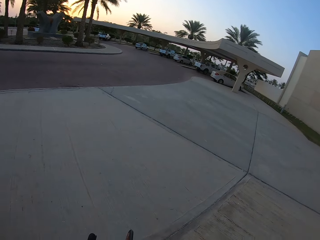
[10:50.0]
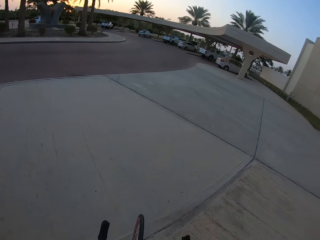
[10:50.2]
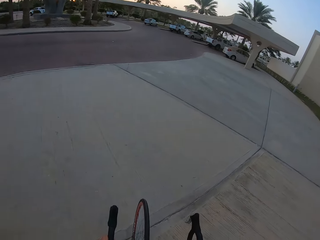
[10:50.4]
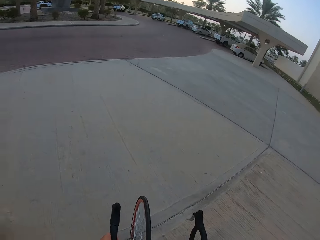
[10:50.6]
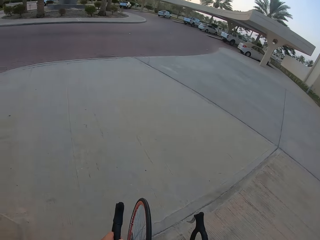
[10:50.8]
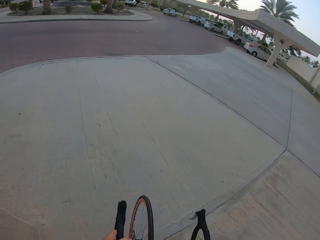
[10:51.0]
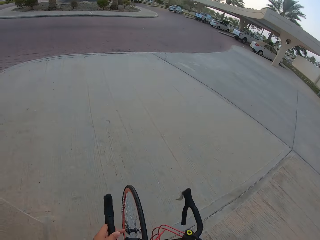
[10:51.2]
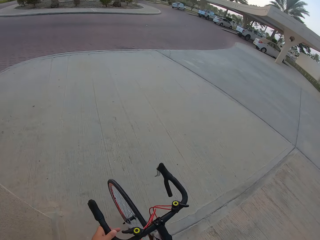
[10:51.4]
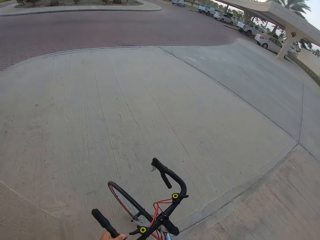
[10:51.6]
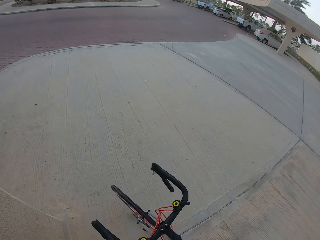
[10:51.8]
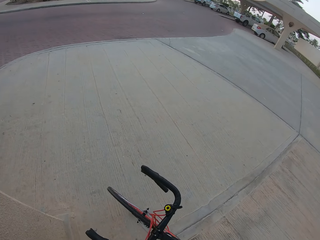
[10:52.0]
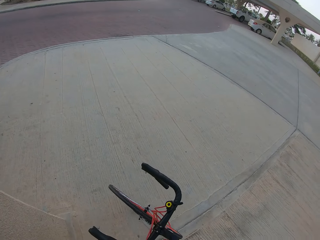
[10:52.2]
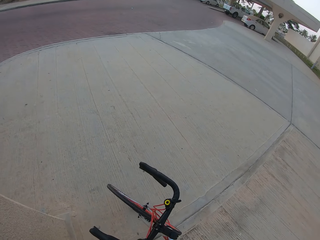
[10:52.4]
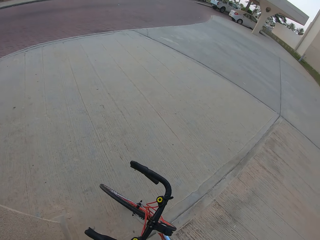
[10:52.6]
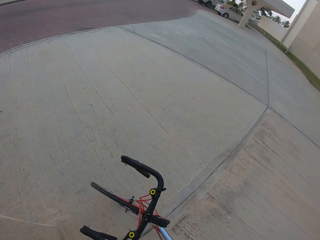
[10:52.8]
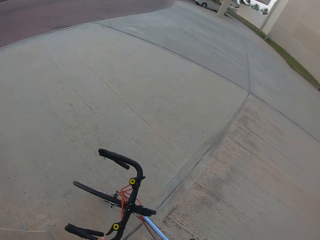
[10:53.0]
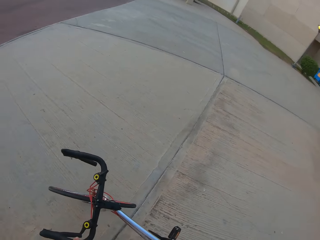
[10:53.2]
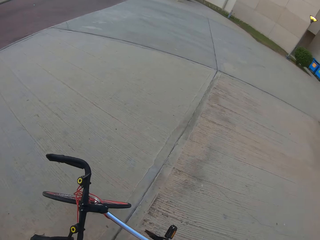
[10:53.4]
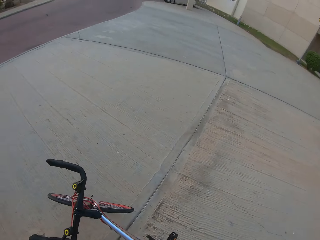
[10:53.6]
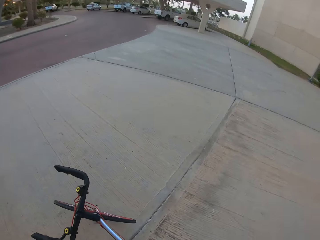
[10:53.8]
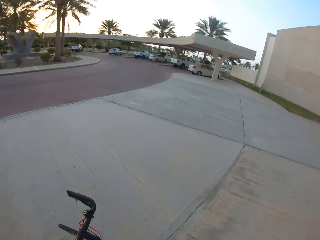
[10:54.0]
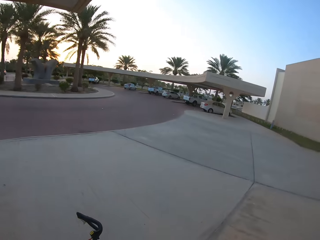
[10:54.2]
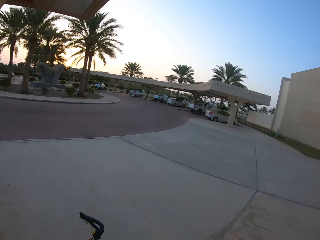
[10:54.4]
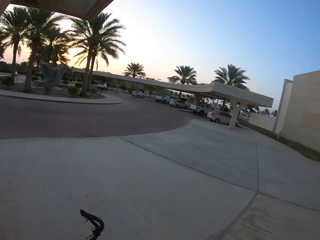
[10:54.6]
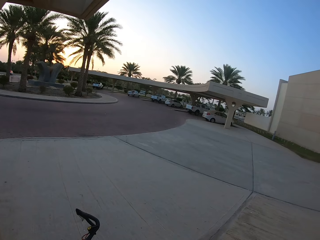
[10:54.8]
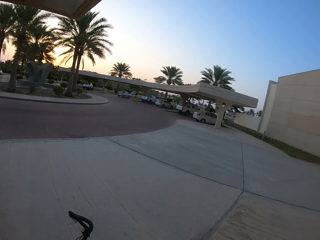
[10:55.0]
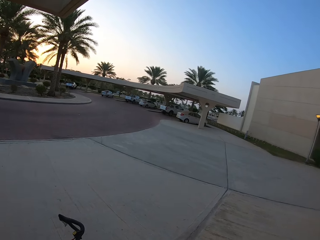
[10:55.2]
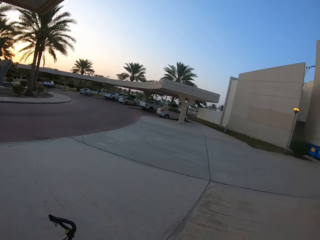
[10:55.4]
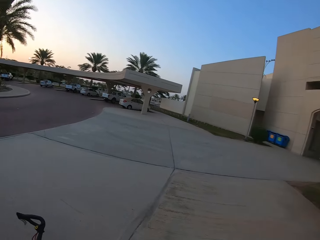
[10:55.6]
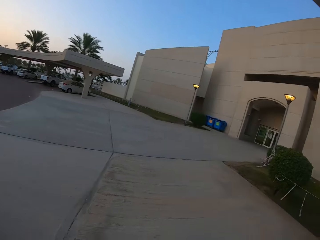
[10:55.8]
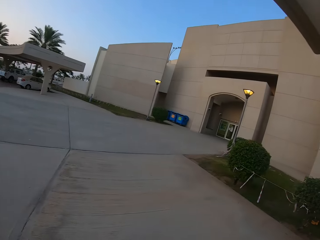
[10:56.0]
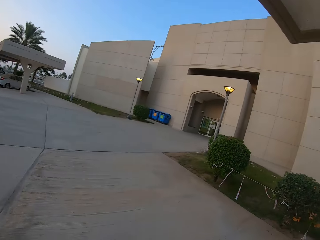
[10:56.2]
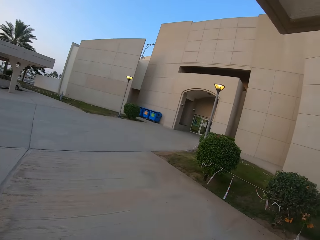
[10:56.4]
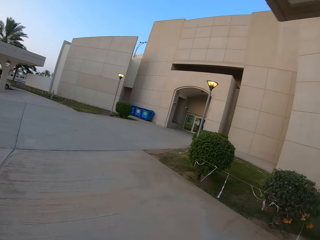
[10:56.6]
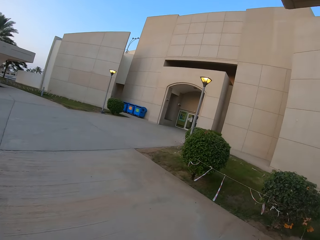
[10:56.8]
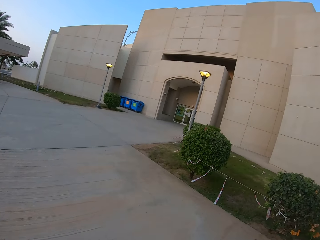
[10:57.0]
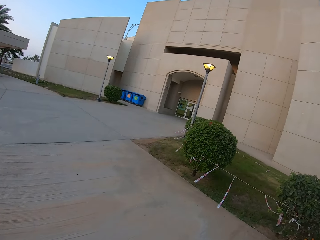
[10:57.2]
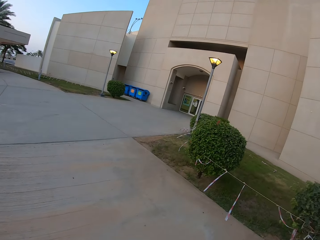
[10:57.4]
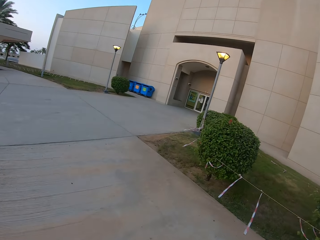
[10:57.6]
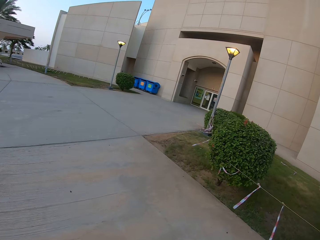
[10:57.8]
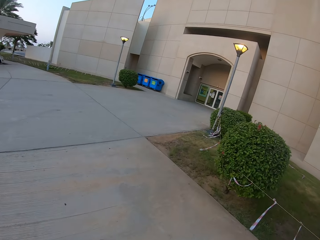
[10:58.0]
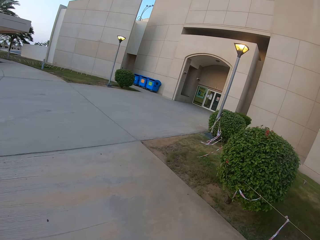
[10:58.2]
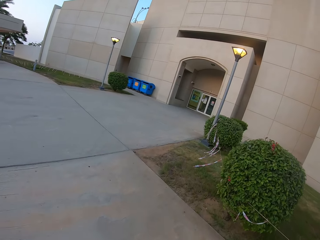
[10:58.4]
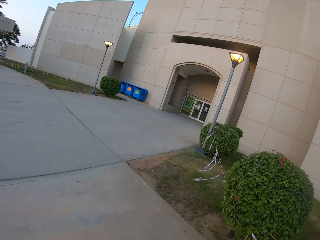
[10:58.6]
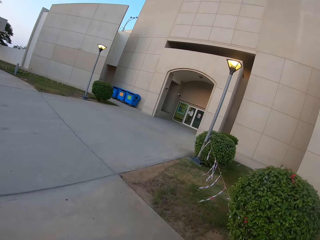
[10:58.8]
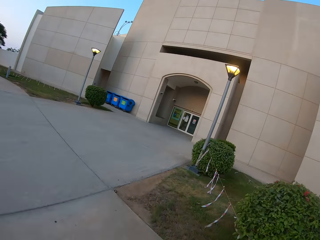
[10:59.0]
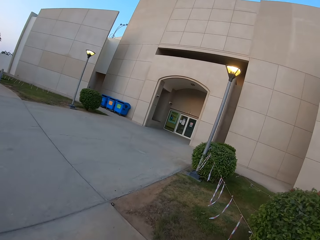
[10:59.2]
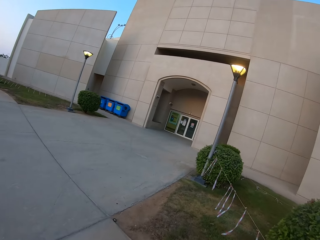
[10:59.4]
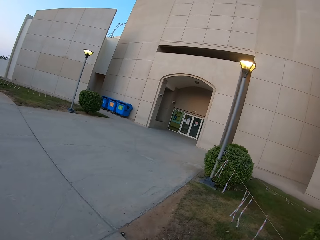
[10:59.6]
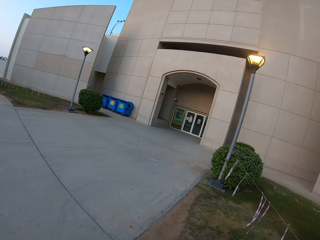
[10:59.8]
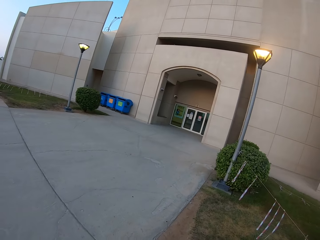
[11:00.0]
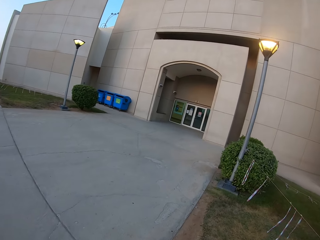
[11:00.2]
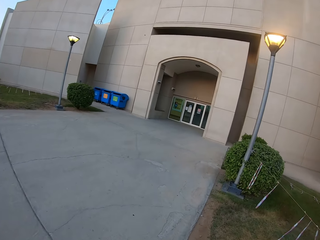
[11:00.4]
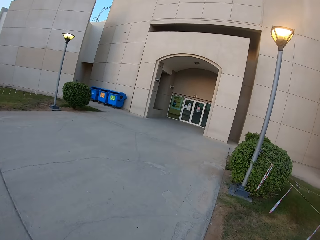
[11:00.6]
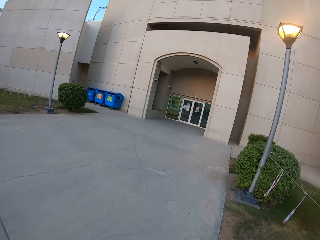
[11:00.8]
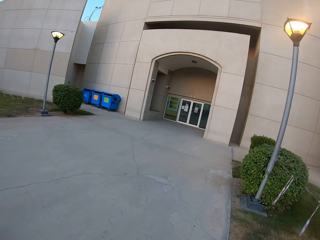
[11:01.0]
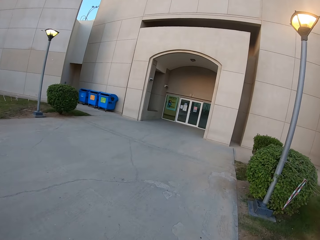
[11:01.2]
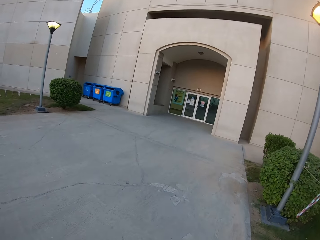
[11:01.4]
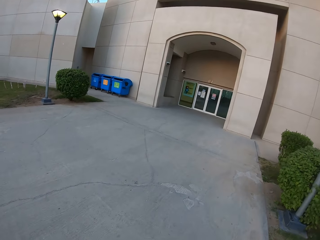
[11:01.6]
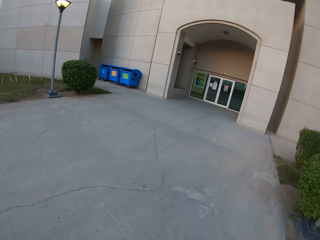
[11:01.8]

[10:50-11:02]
The camera wearer parks the bicycle. They walk in the pavement. They park the bike.

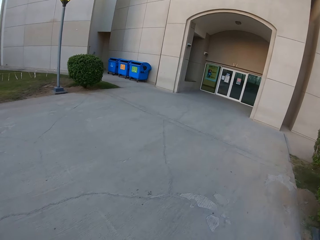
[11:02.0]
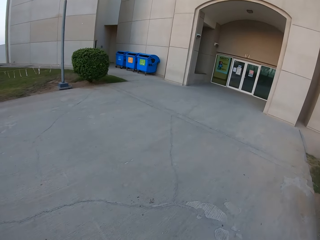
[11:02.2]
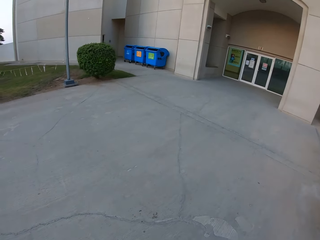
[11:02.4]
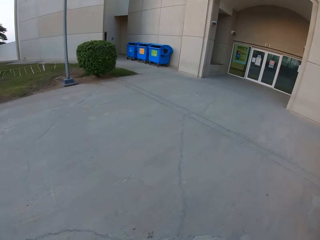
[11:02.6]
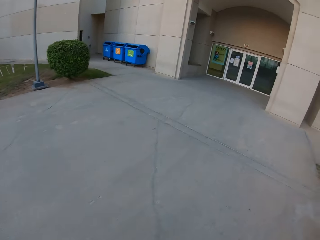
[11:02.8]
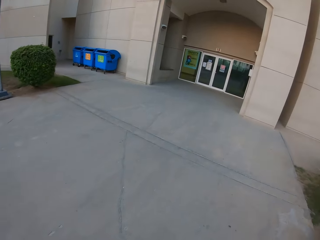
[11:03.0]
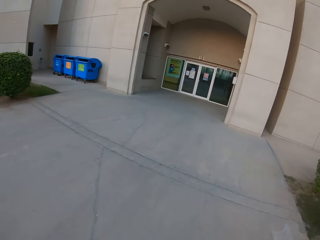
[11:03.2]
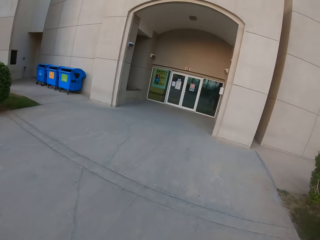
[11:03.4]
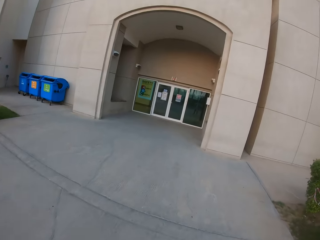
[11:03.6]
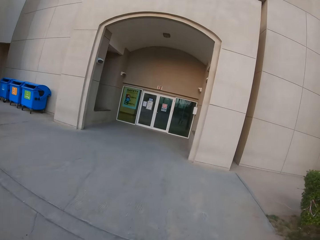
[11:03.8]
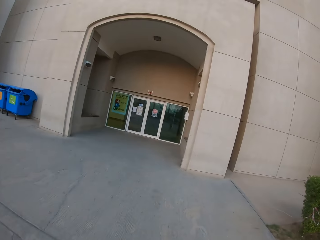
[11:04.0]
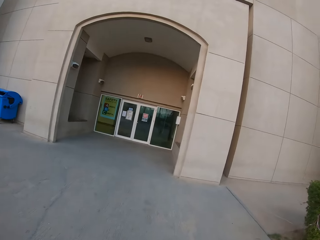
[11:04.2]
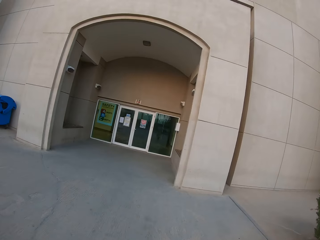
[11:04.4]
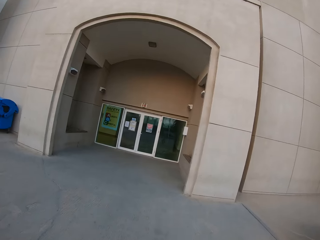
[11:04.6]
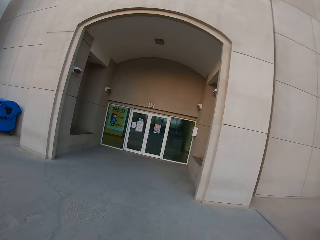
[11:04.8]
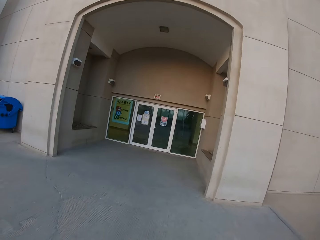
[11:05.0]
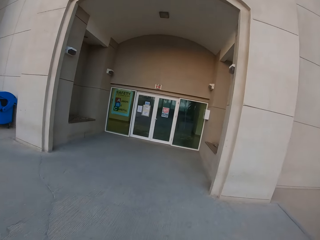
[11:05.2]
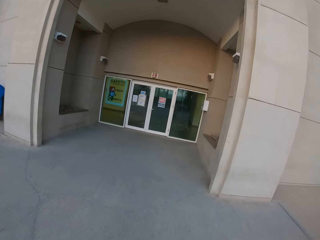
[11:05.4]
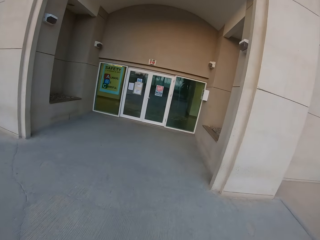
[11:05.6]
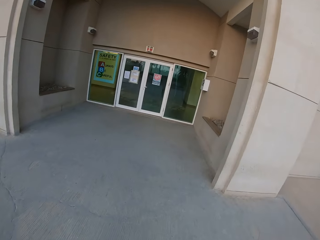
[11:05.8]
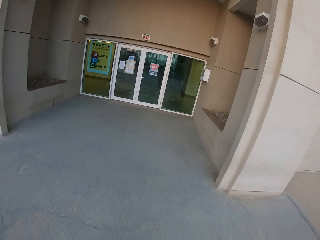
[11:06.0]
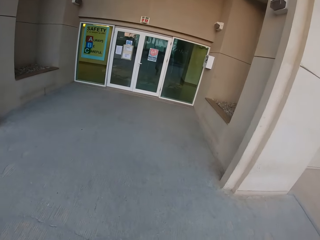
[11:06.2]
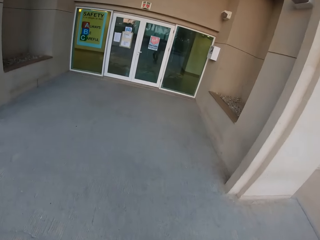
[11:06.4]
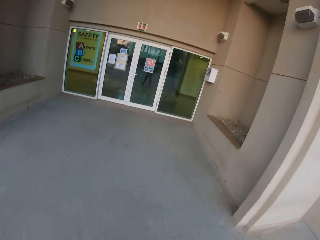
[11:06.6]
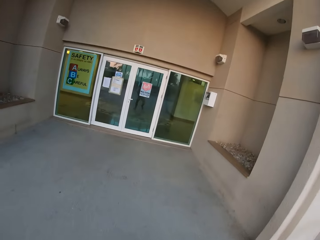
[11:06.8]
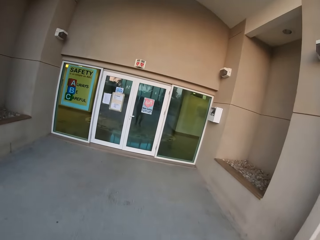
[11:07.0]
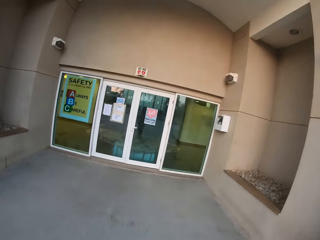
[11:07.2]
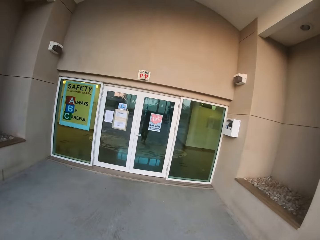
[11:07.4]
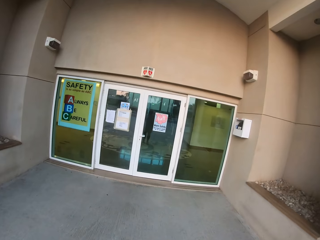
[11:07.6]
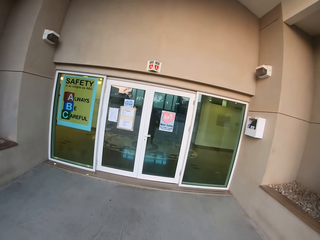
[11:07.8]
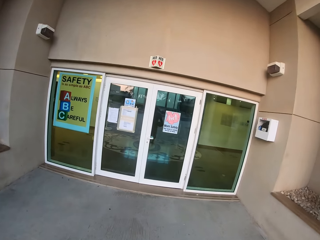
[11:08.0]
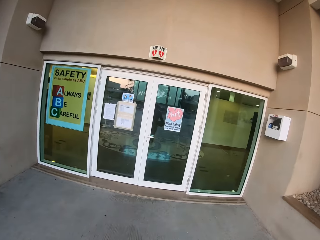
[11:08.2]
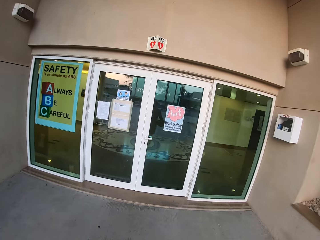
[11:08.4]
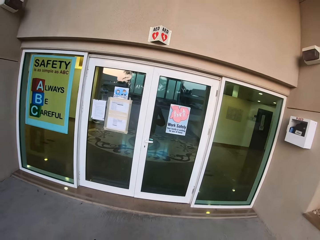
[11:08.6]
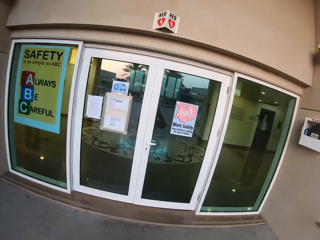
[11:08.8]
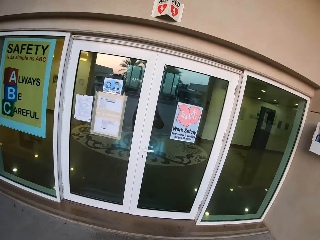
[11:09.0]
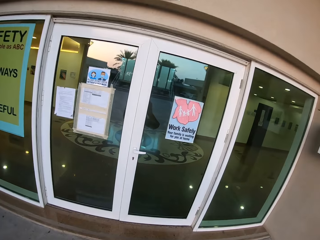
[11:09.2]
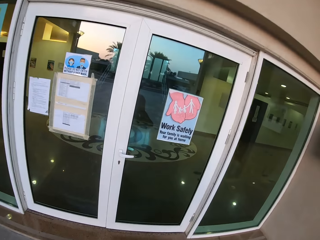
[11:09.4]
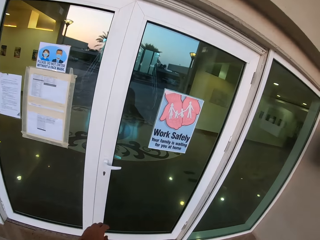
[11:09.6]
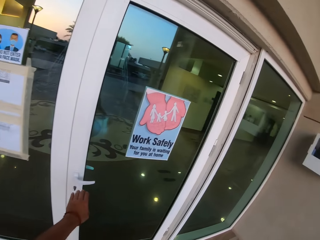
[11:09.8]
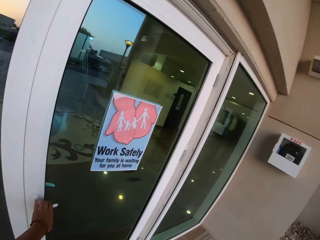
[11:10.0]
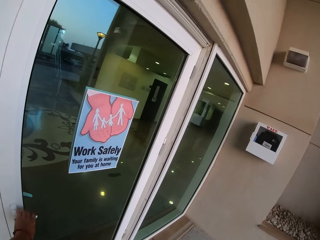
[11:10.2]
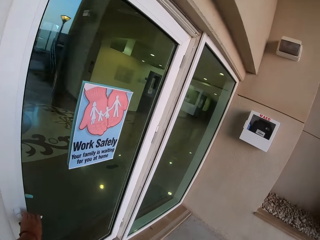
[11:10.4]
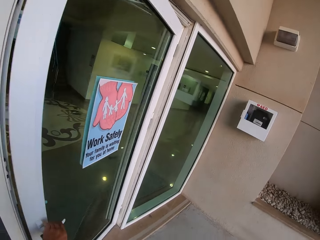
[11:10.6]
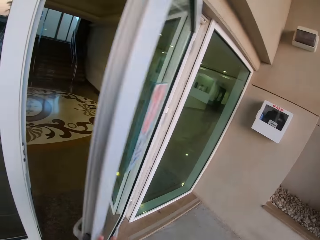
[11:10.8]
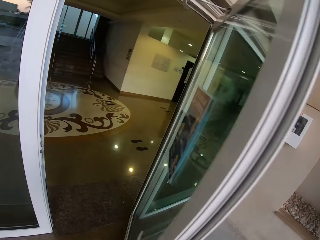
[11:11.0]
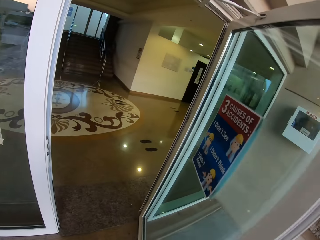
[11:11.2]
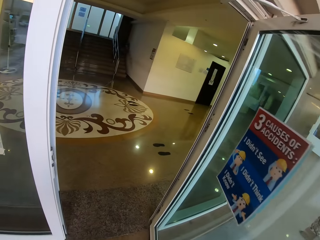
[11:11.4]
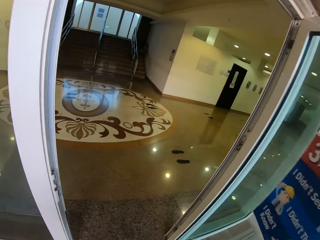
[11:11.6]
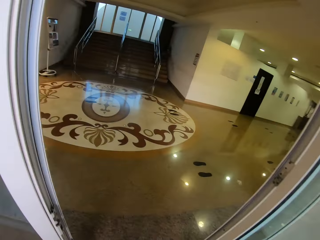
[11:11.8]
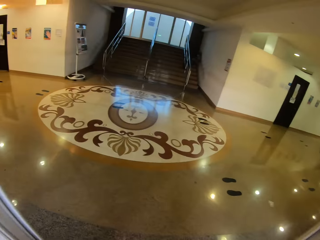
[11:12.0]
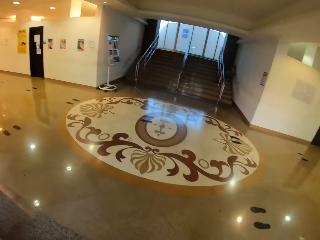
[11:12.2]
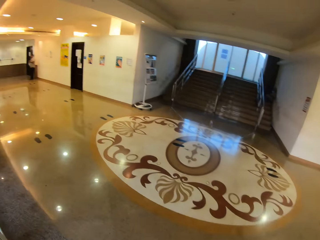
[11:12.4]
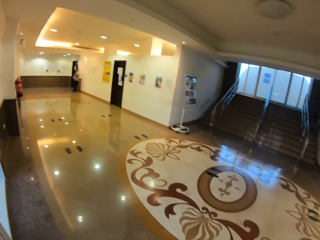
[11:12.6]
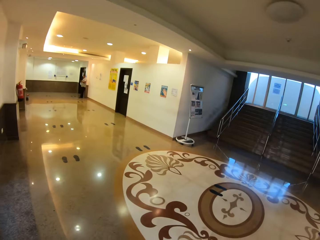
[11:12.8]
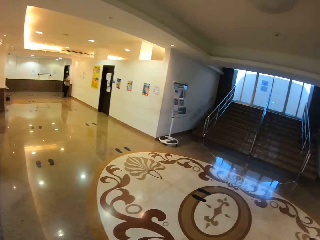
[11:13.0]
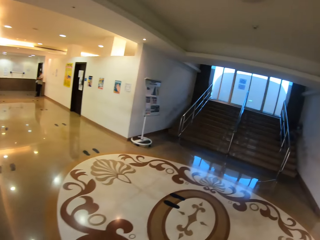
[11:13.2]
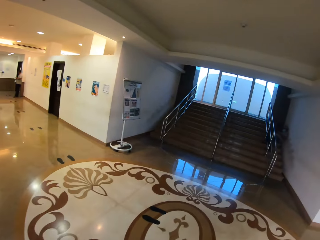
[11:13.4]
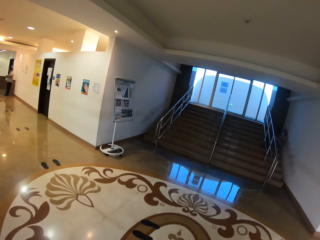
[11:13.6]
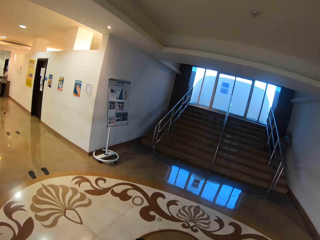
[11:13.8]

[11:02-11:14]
The camera wearer walks towards the stadium entrance. They open the door. They walk into the house.
